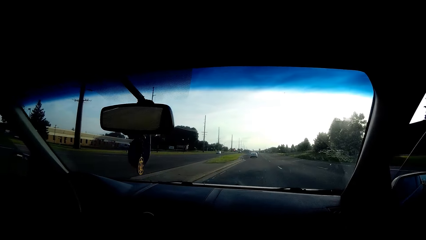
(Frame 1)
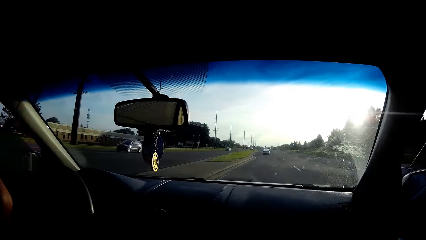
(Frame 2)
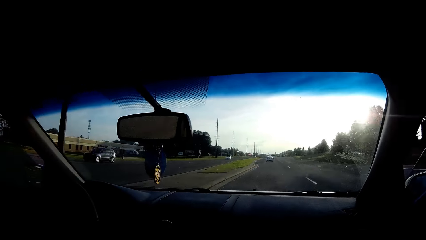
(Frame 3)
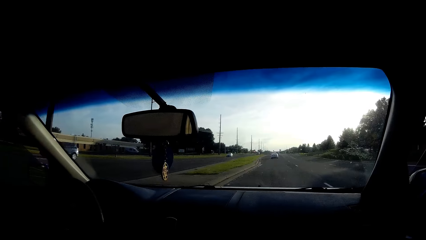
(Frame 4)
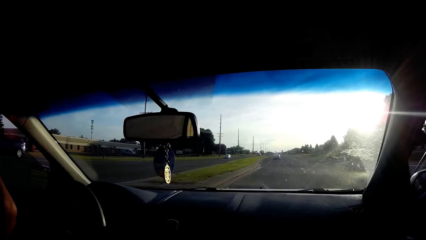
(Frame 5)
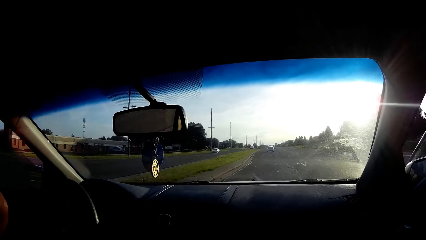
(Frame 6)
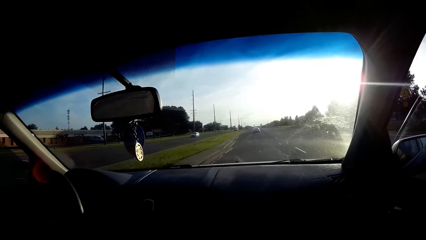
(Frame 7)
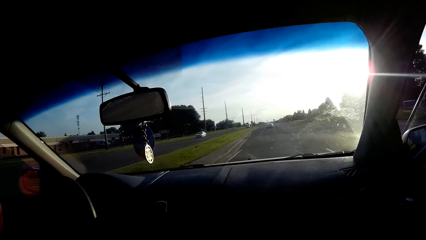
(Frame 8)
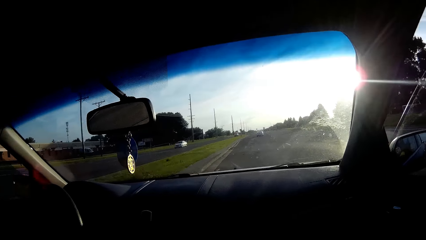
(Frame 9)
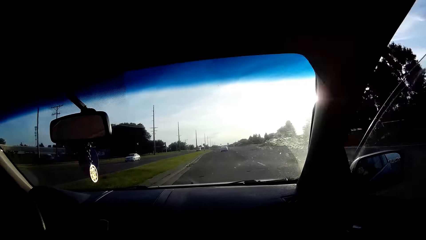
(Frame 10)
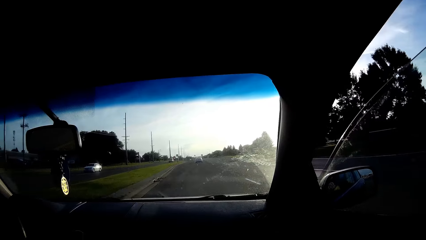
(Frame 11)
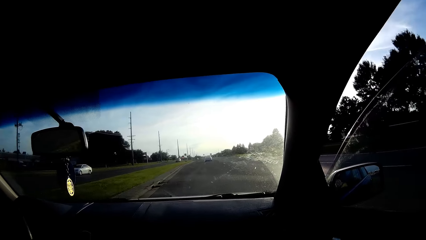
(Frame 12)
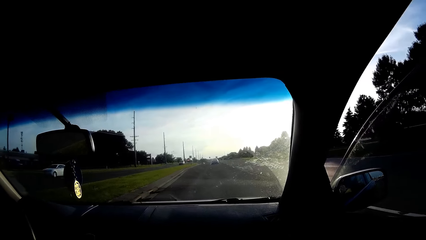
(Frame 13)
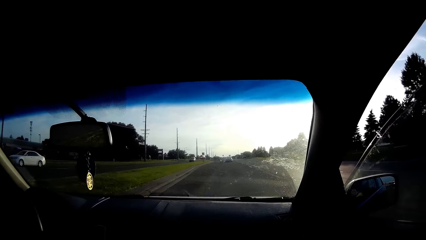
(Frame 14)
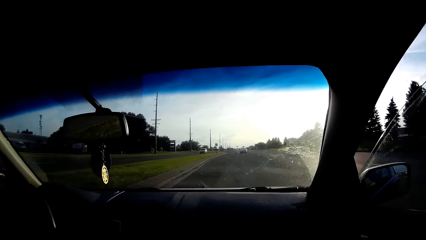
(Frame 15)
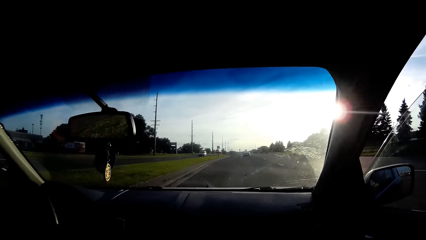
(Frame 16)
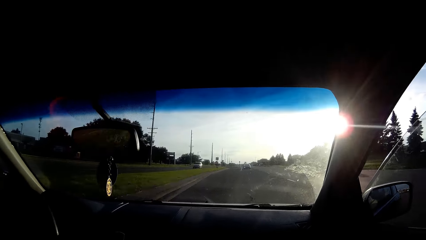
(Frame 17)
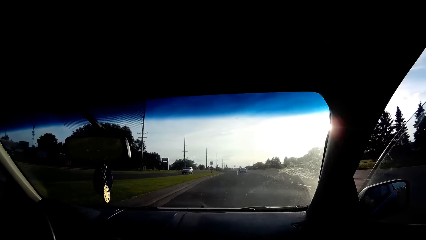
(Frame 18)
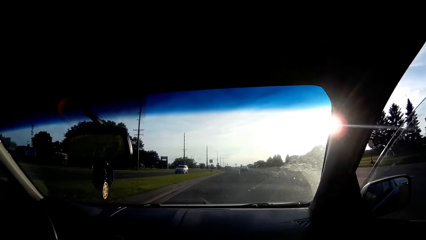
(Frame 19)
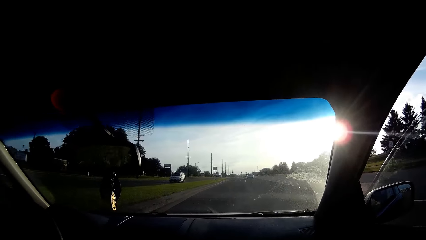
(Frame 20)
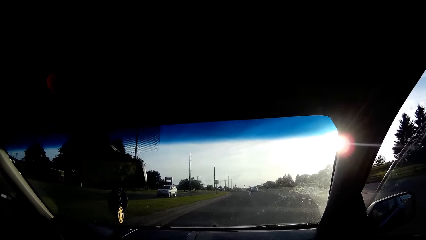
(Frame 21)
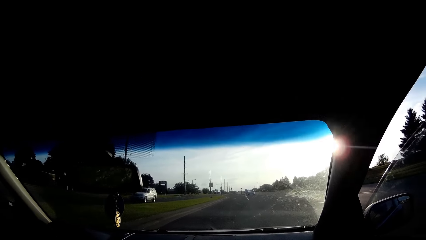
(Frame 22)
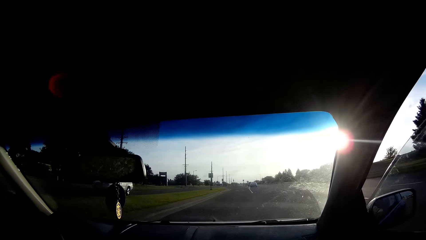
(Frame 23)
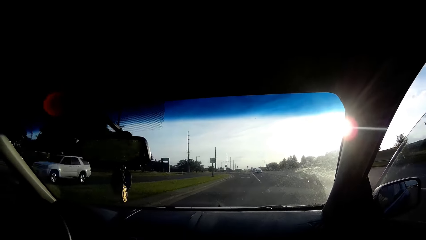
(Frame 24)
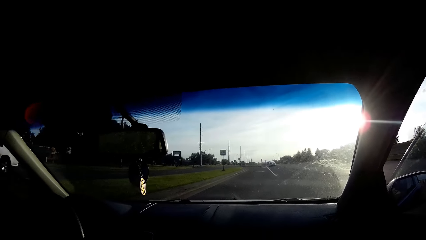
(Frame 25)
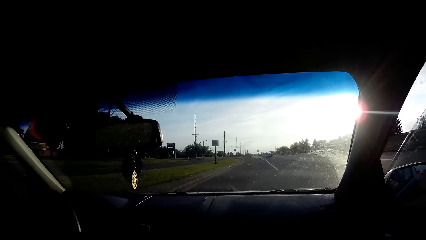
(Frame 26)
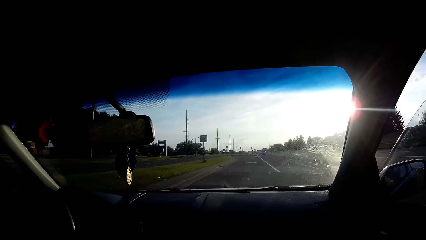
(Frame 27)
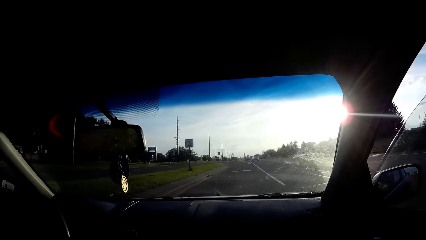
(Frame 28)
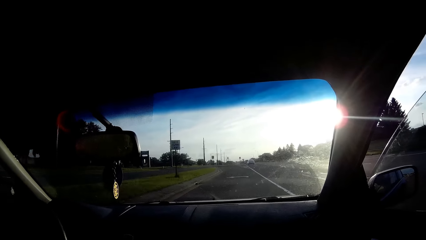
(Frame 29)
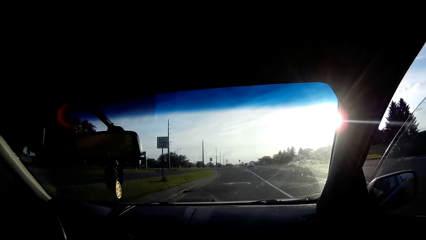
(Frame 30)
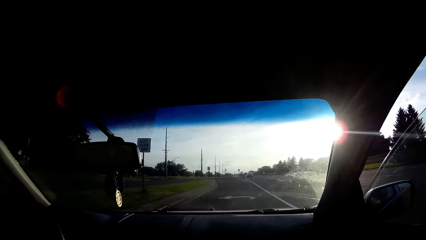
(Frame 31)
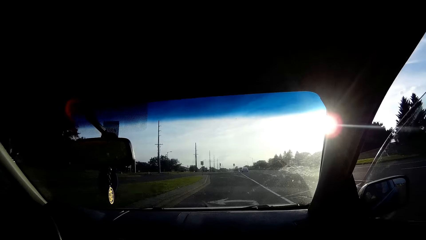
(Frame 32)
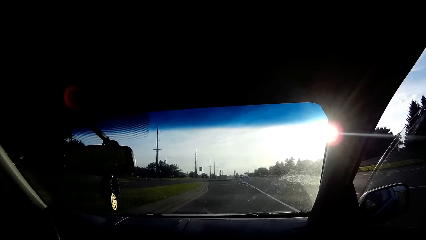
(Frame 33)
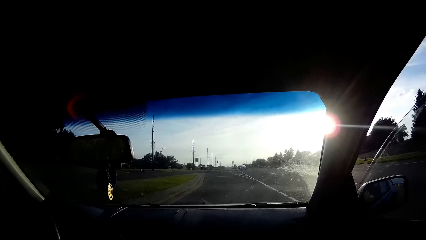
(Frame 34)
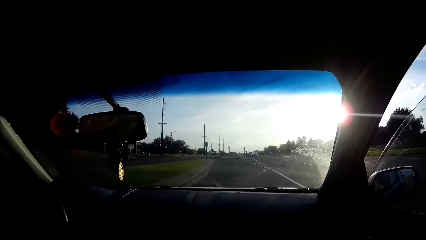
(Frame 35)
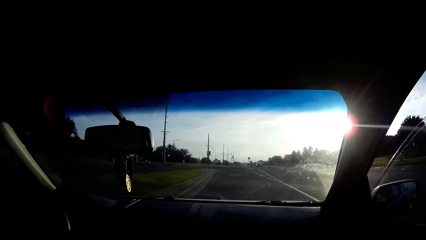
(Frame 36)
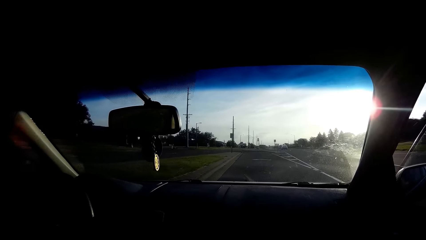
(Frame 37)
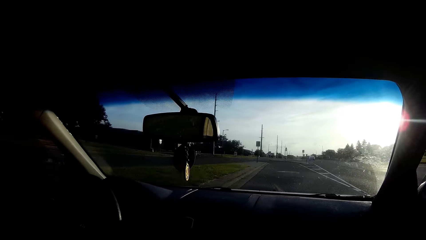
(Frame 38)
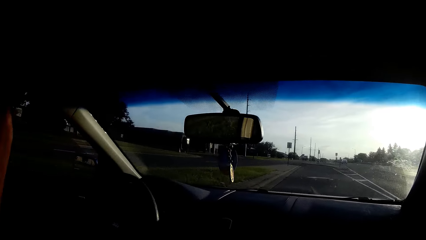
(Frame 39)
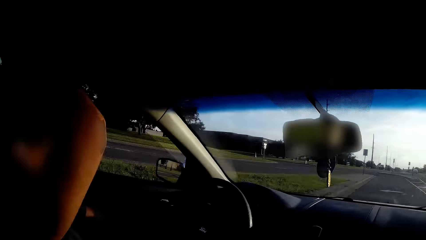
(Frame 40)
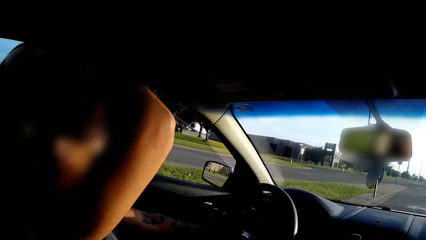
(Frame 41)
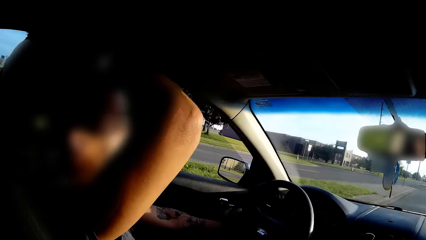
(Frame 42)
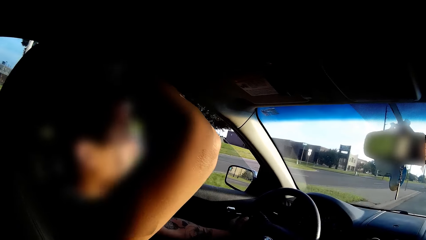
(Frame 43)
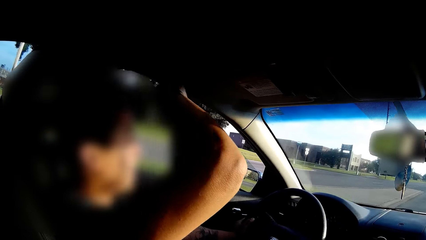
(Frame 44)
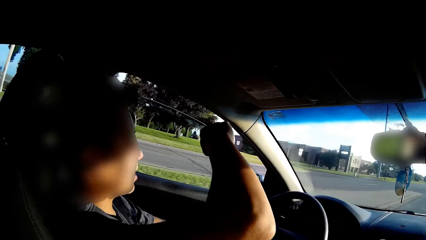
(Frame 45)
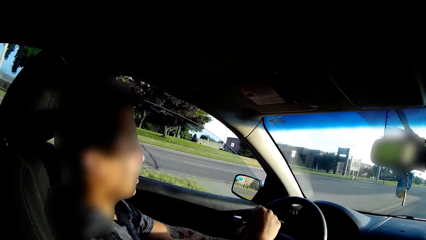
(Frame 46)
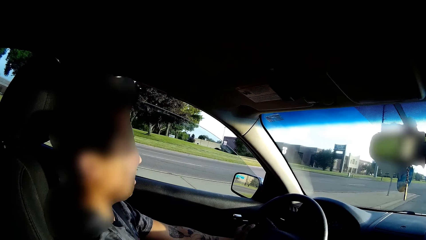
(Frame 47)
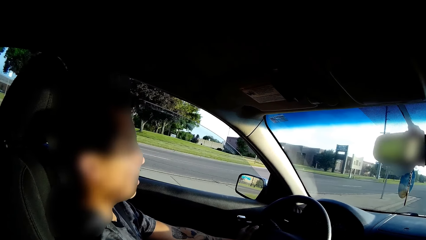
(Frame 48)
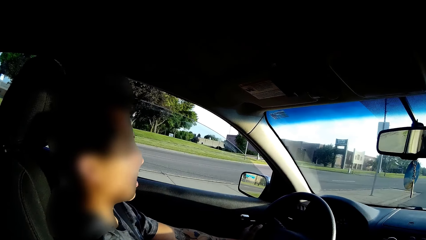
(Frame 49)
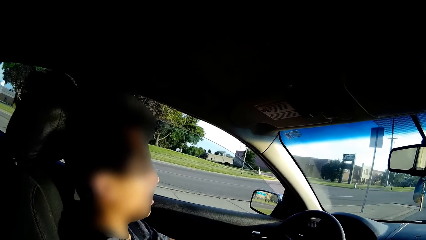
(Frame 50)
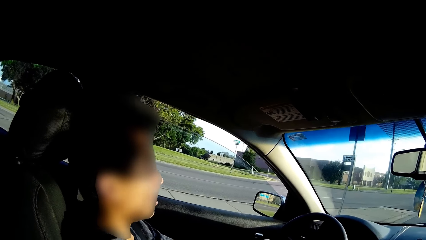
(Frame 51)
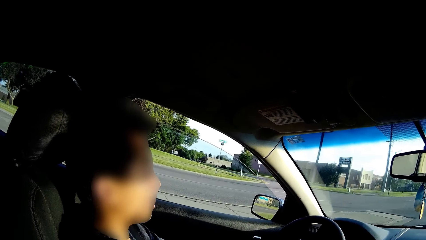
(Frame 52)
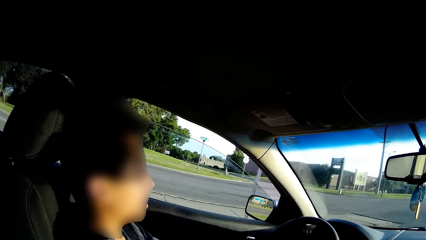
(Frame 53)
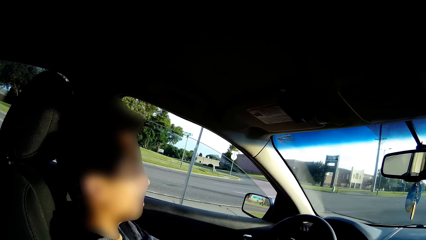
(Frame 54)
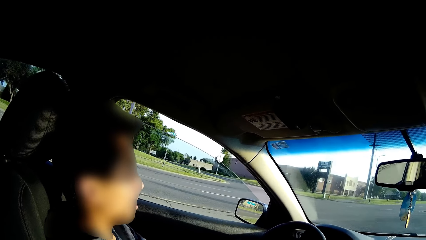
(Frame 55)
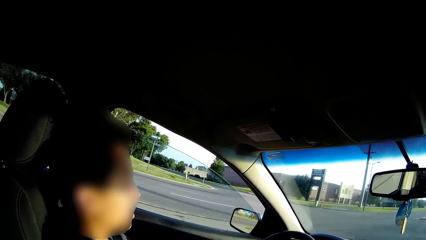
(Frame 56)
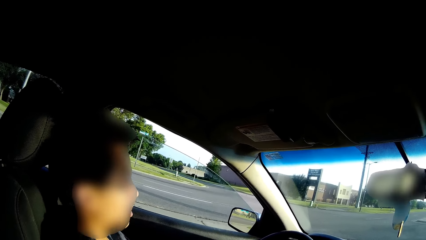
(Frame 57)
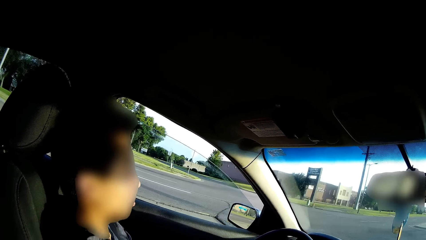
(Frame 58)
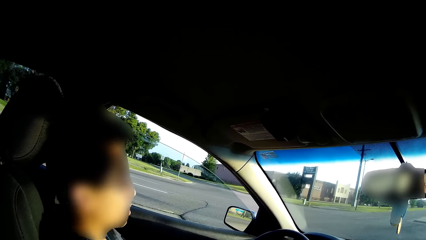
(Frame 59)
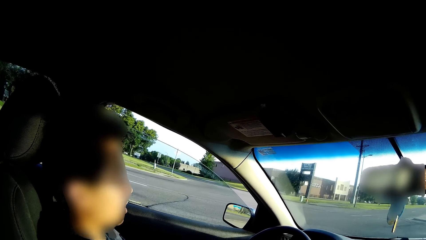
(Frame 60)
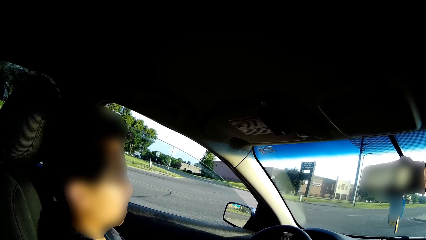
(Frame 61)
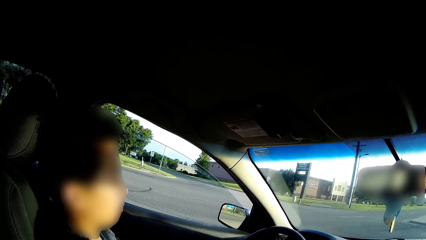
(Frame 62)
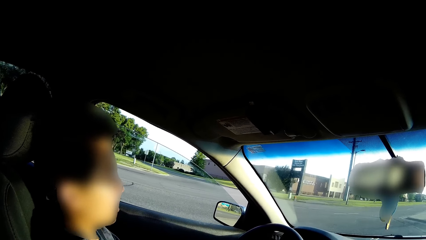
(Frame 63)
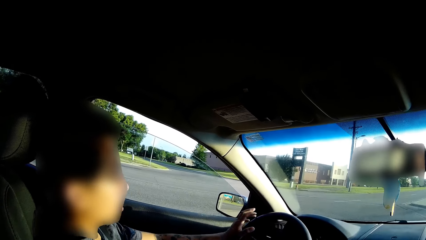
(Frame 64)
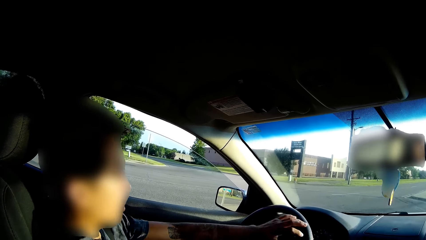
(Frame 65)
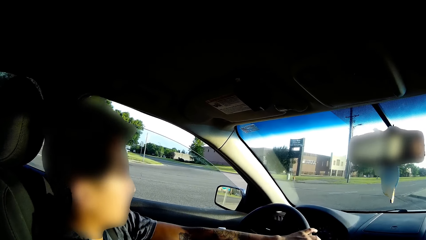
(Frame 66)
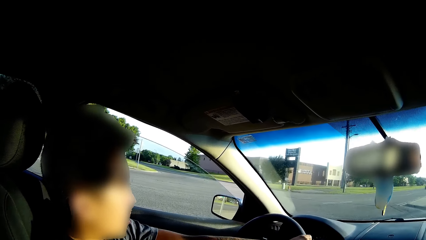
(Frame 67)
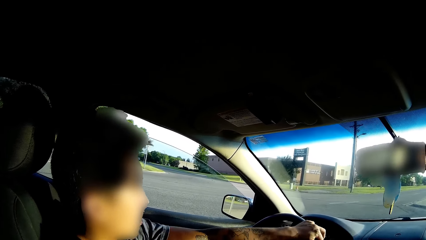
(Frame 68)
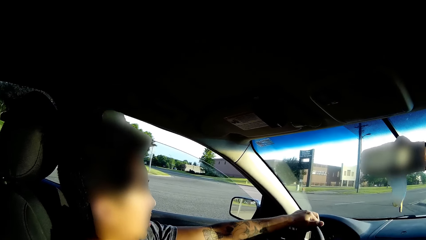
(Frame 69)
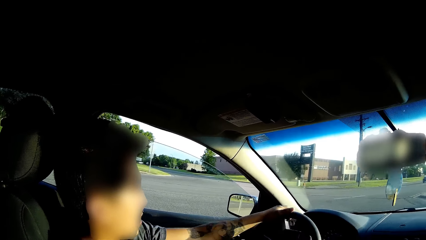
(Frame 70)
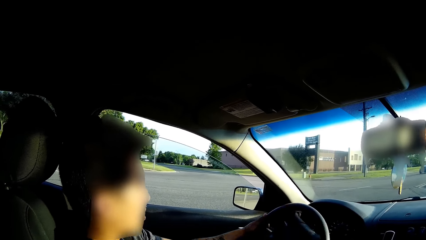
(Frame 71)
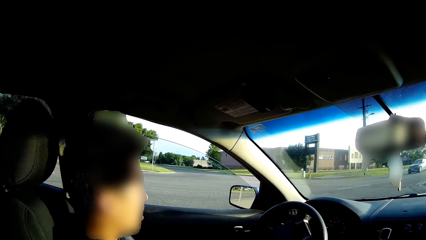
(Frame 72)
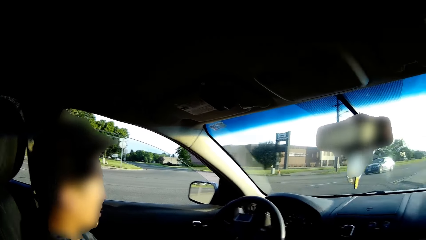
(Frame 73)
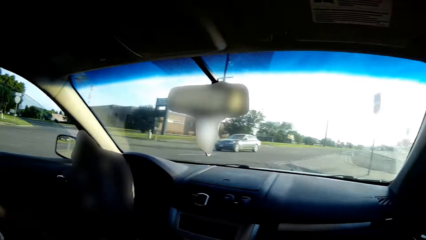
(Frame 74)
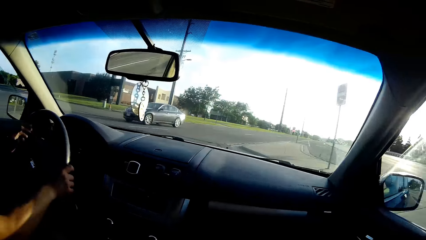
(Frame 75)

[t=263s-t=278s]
The camera wearer converses with the driver. The driver talks to the camera wearer.
